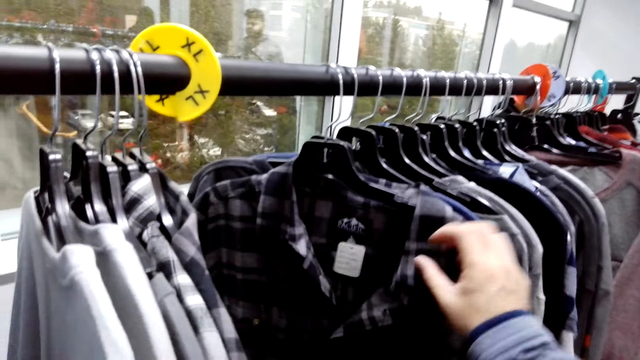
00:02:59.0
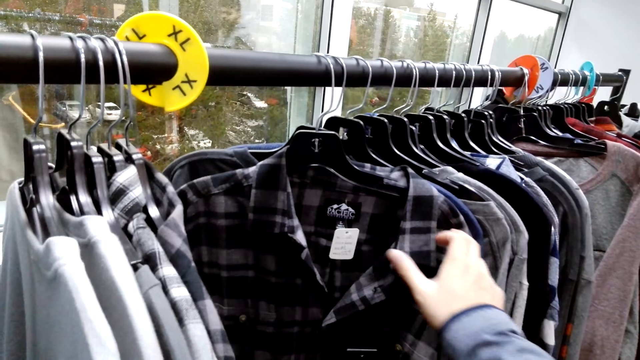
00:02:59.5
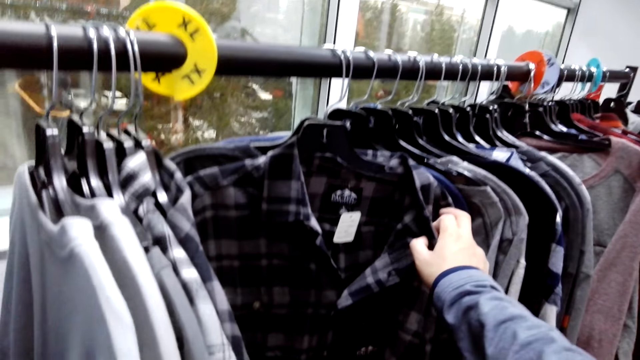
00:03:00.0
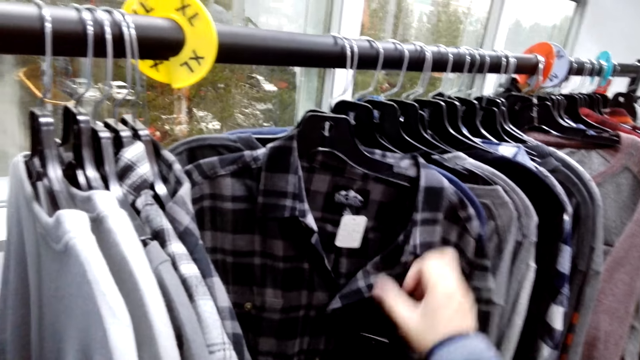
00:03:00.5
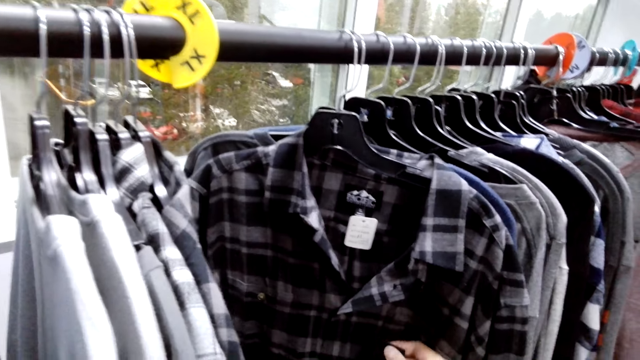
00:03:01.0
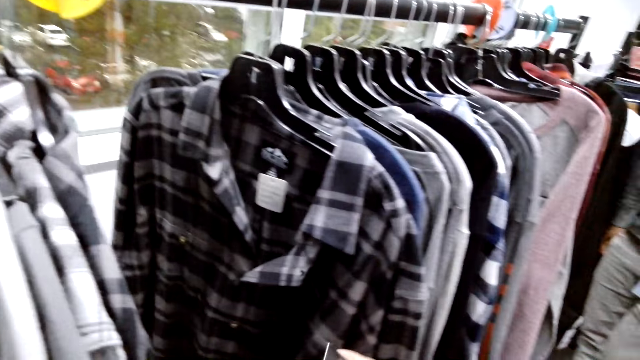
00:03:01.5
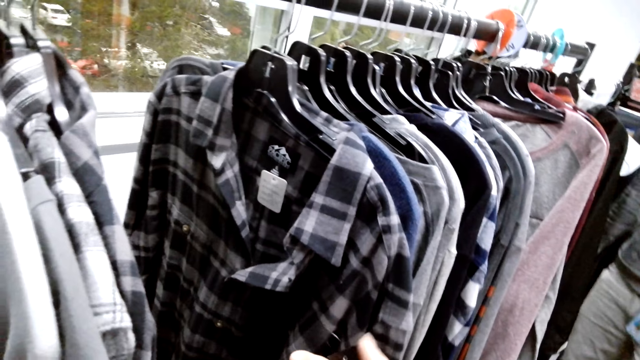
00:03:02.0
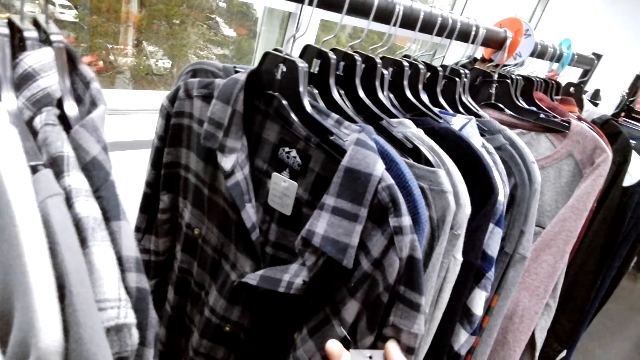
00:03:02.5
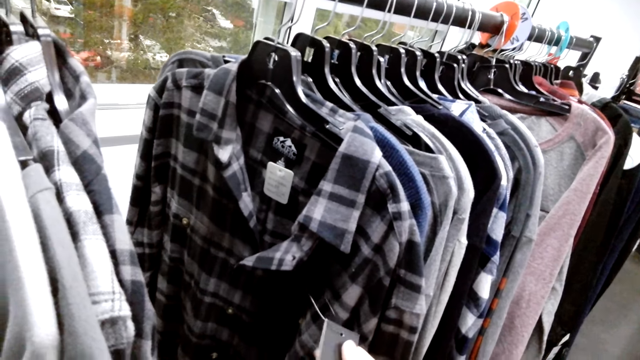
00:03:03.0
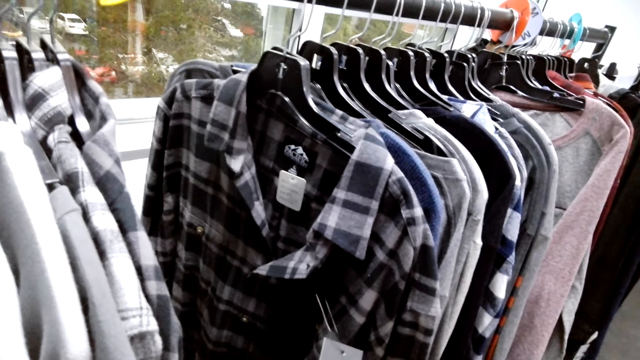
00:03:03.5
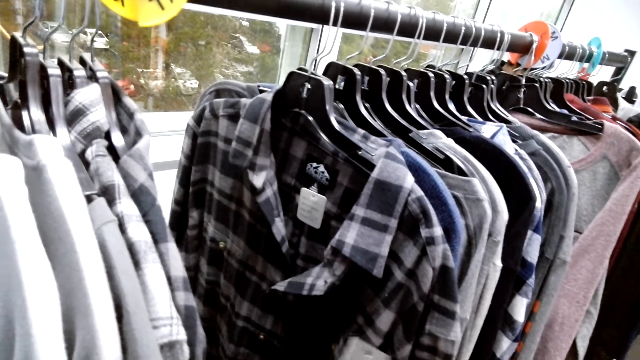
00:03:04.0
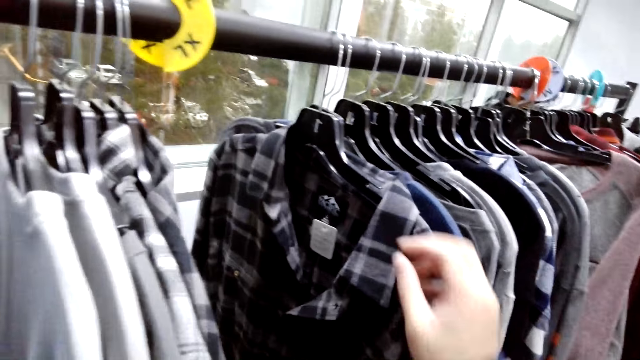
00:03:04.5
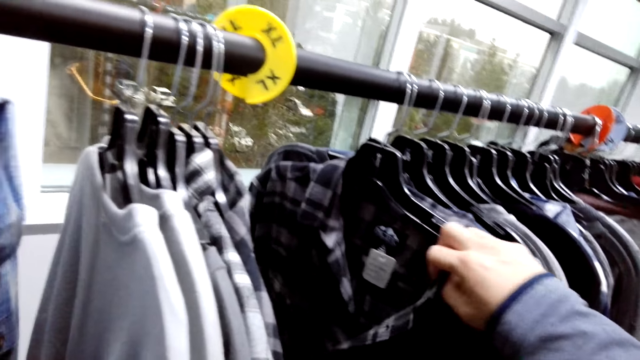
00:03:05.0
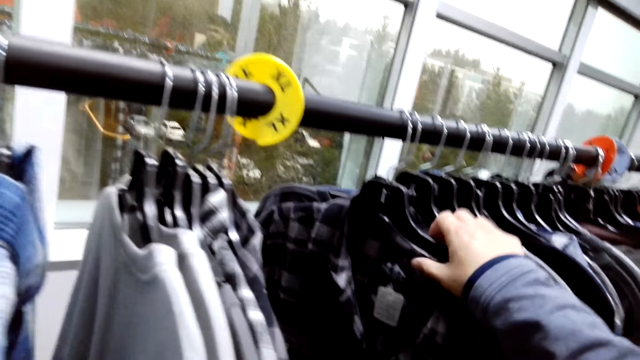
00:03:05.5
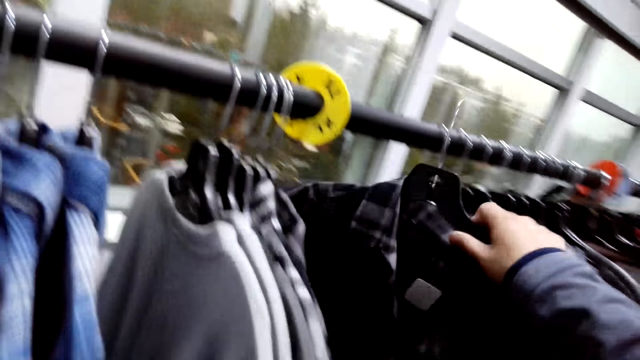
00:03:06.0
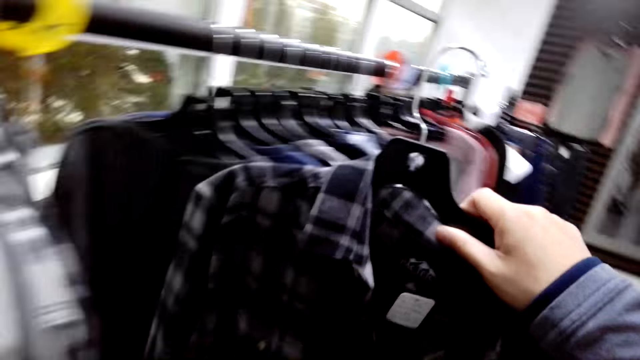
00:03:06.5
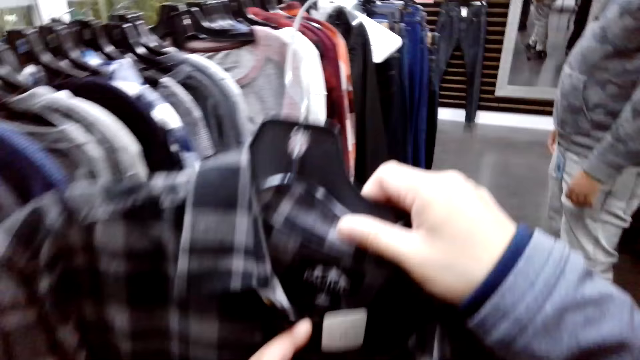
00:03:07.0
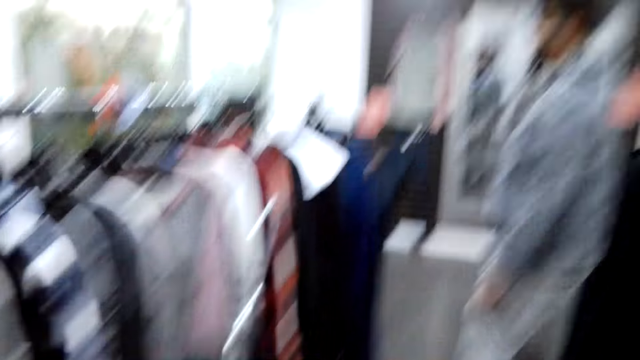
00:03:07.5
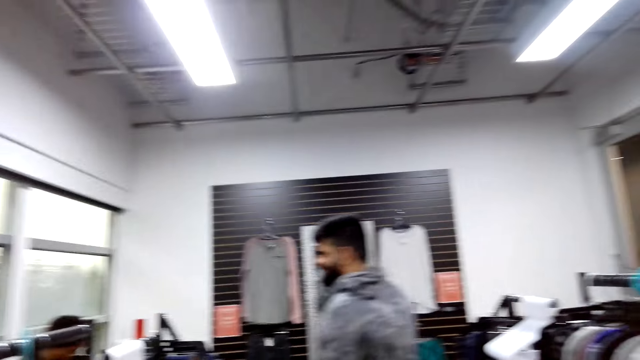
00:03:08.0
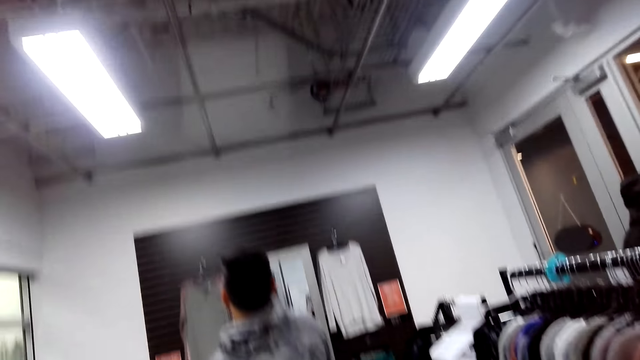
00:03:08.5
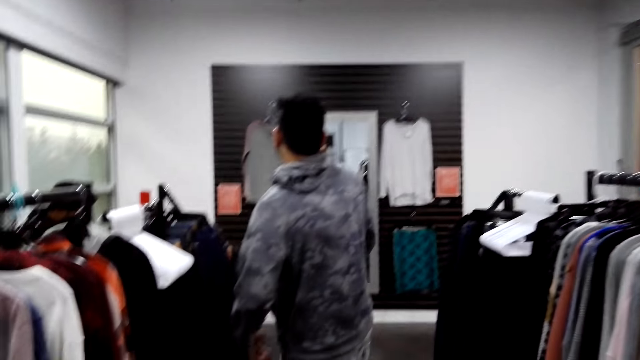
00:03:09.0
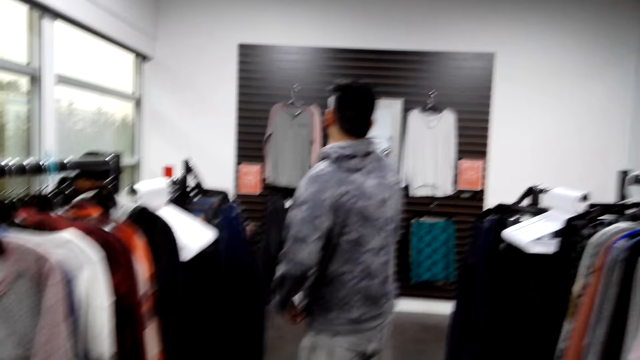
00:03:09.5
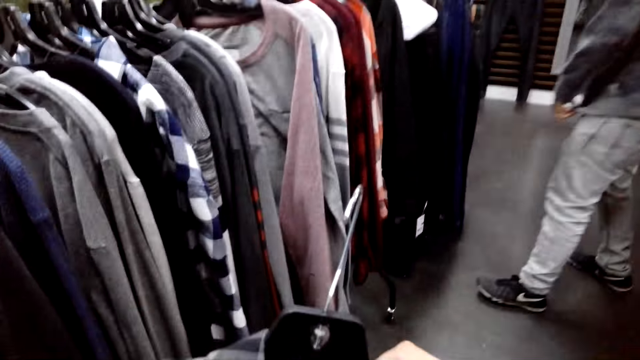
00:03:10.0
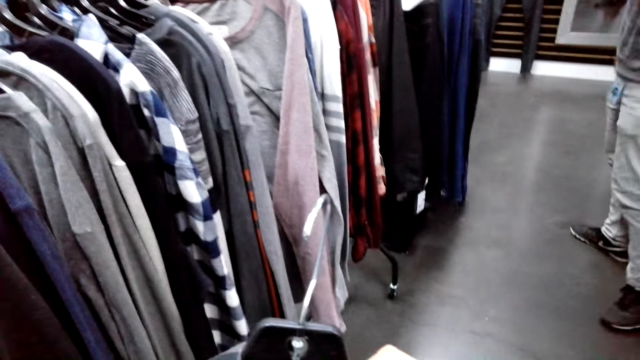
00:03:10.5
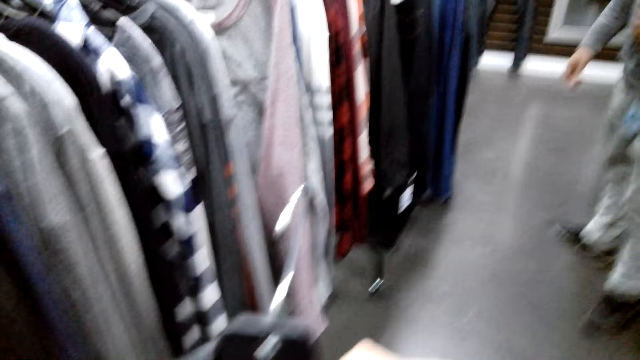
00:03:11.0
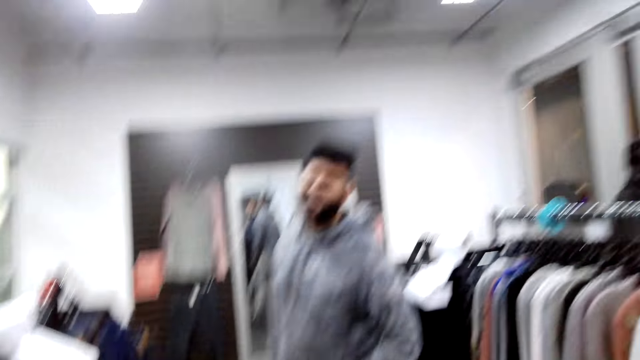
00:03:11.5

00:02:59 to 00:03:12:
The camera wearer removes a shirt on the hanging rod.

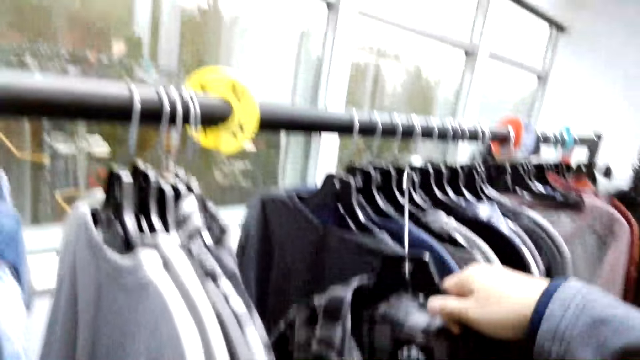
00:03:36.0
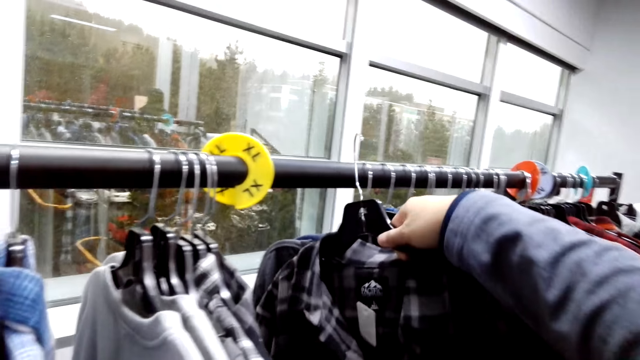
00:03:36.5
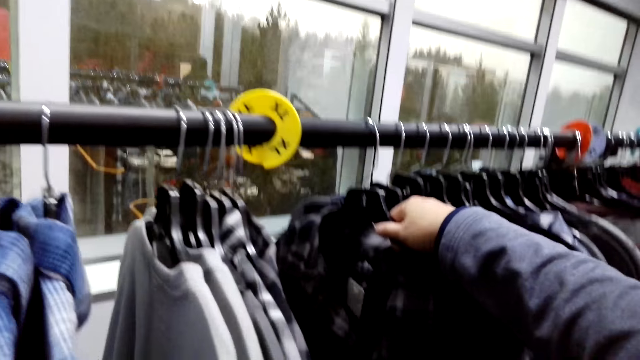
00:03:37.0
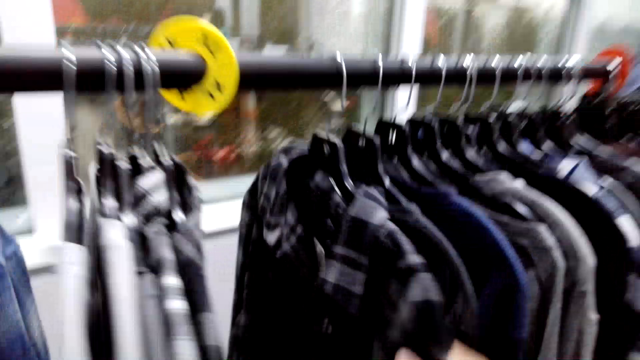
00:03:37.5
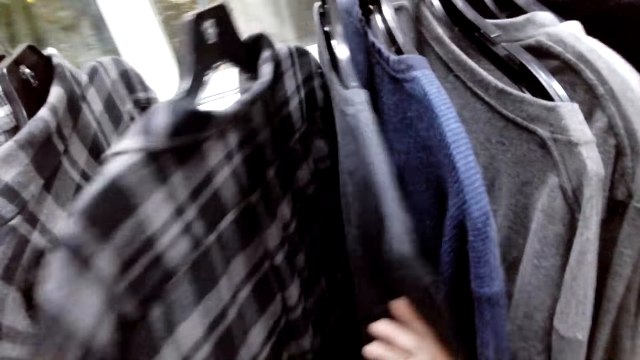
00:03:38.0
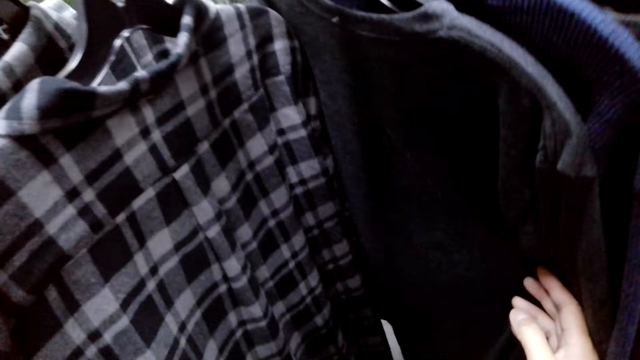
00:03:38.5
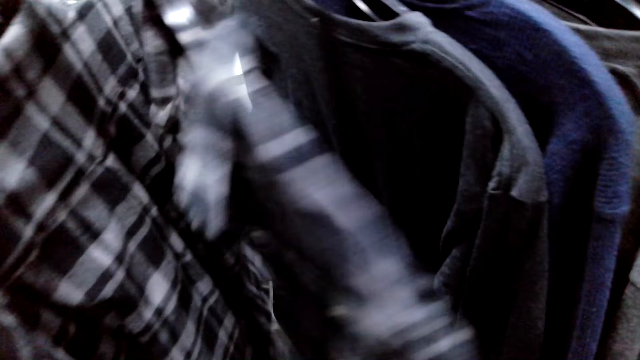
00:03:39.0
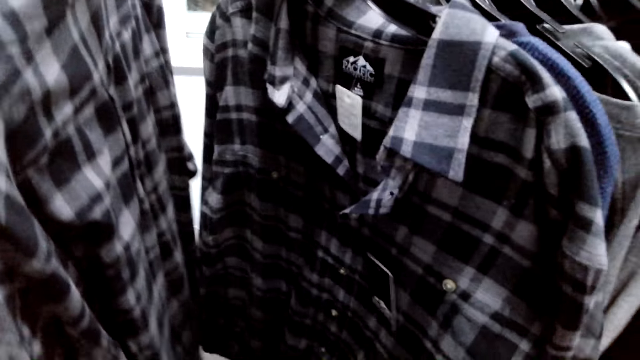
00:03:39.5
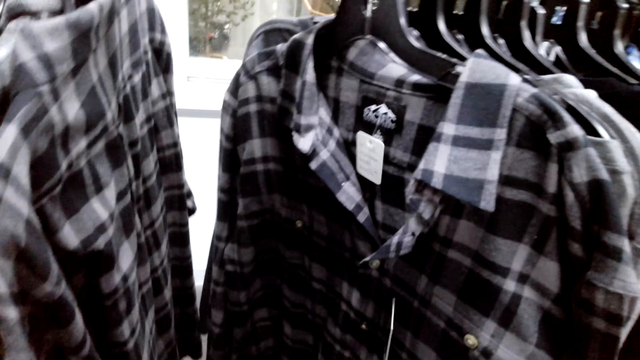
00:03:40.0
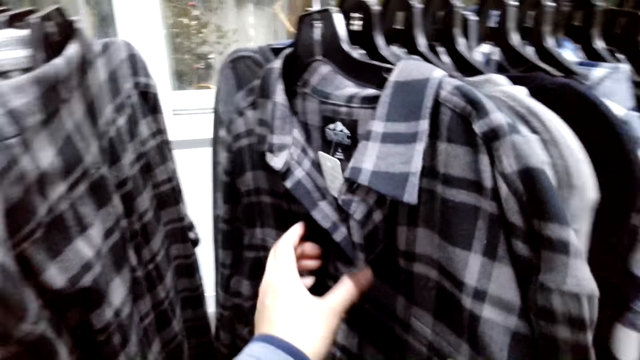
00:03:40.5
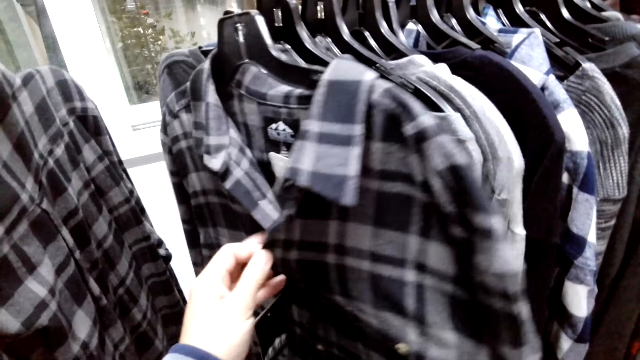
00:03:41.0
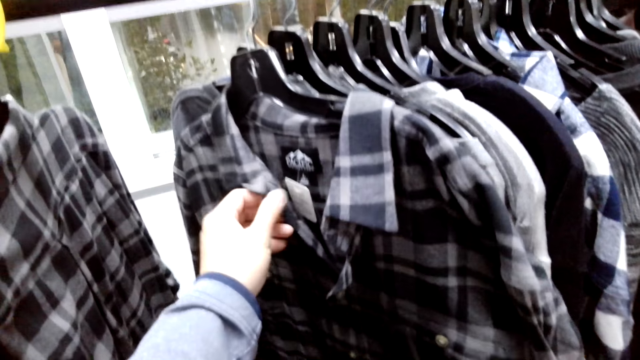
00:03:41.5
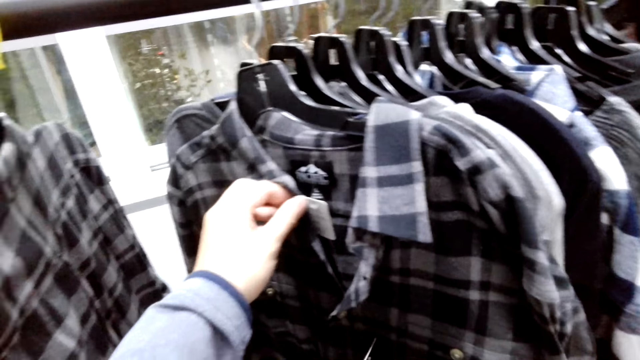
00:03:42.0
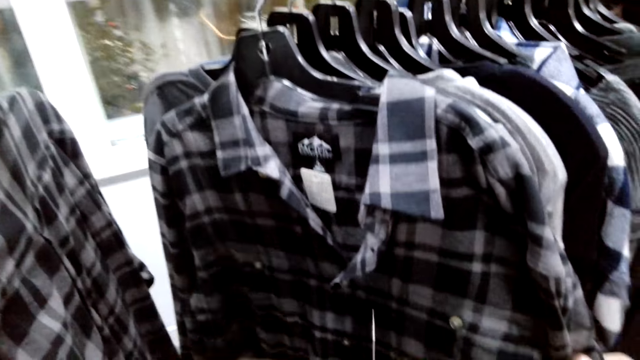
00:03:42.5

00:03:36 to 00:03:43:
The camera wearer hangs a shirt on the hanging rod.
